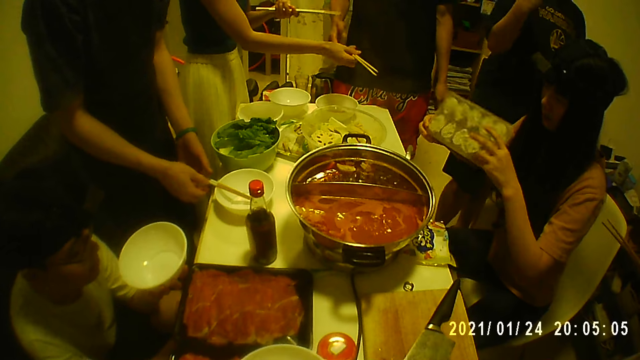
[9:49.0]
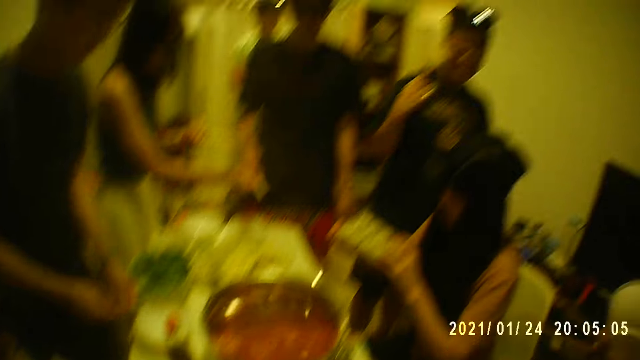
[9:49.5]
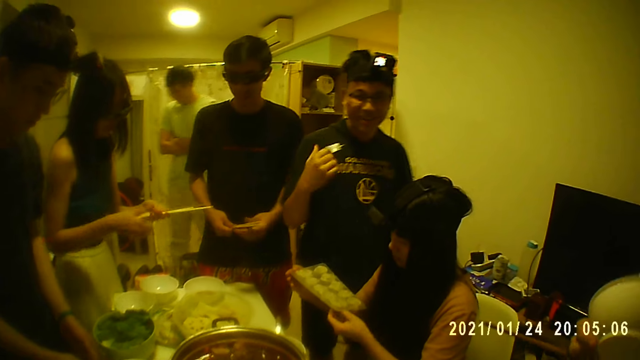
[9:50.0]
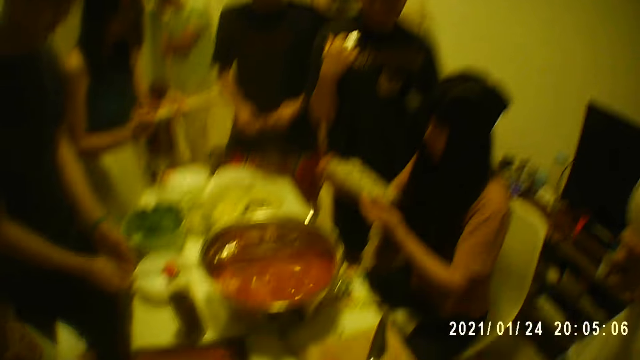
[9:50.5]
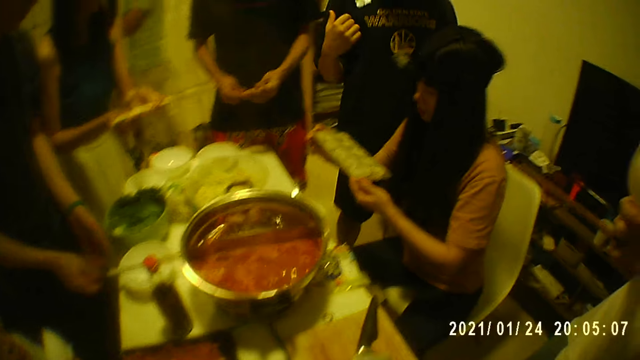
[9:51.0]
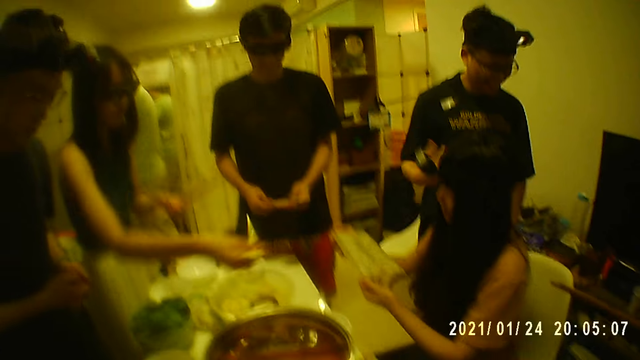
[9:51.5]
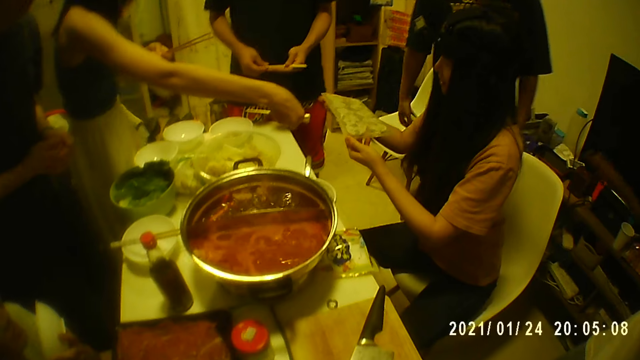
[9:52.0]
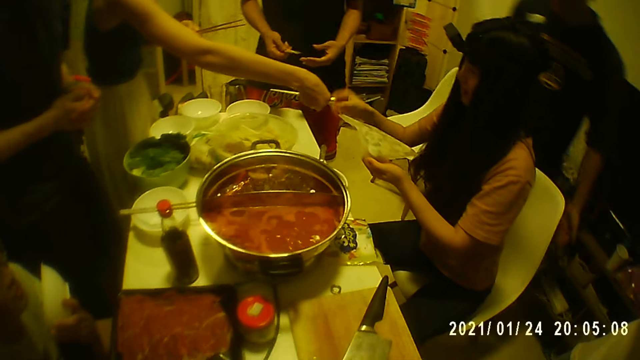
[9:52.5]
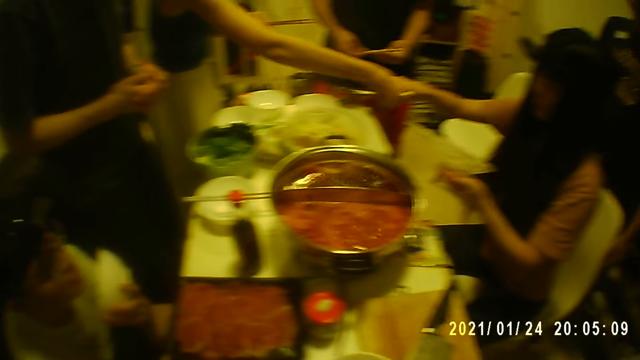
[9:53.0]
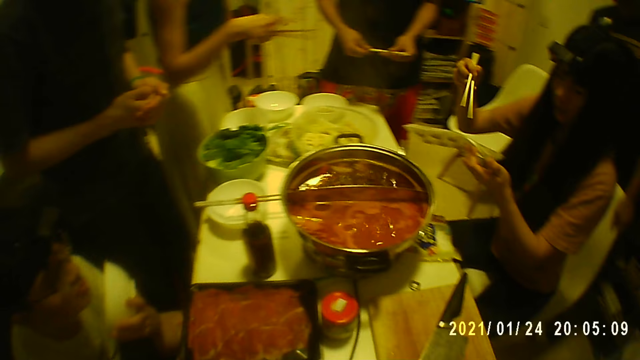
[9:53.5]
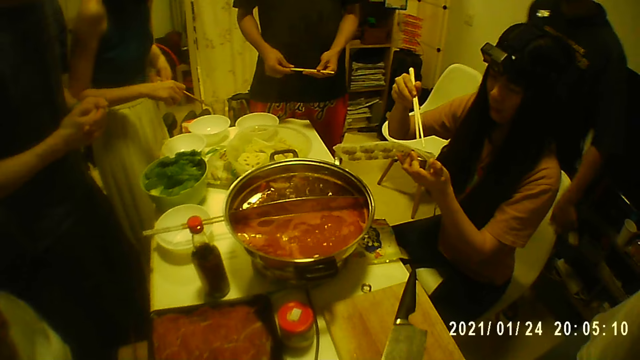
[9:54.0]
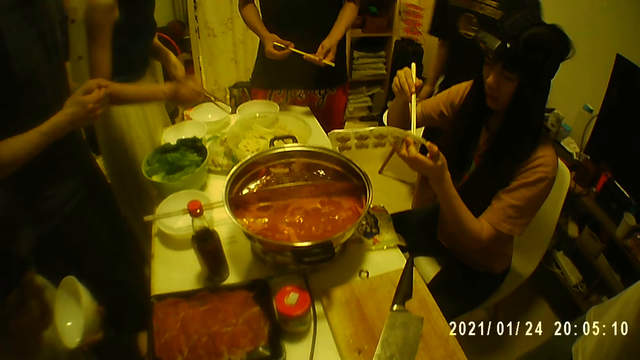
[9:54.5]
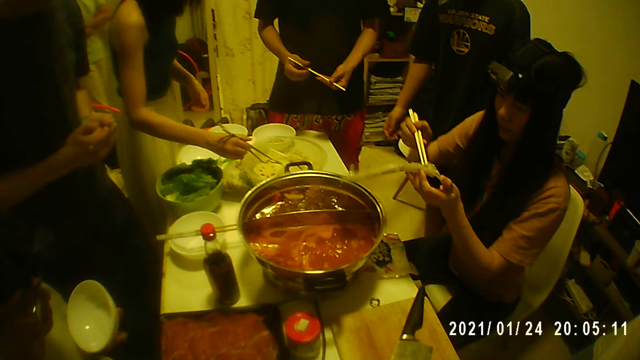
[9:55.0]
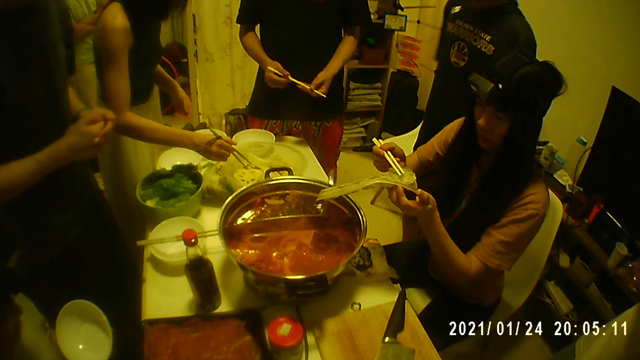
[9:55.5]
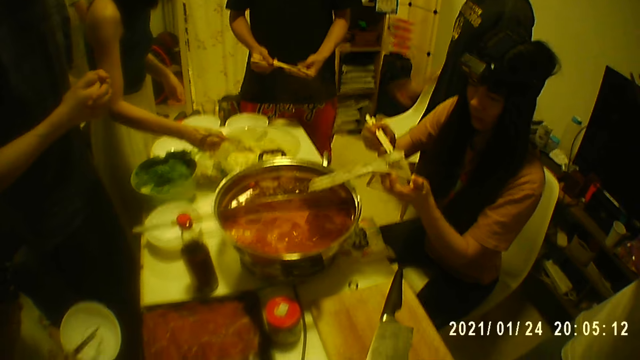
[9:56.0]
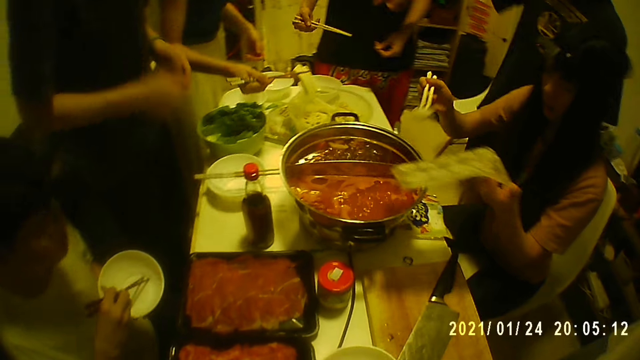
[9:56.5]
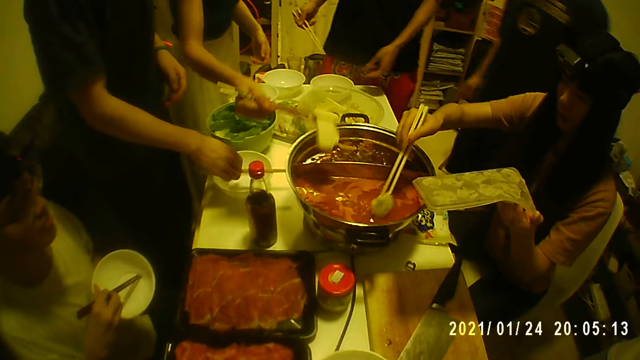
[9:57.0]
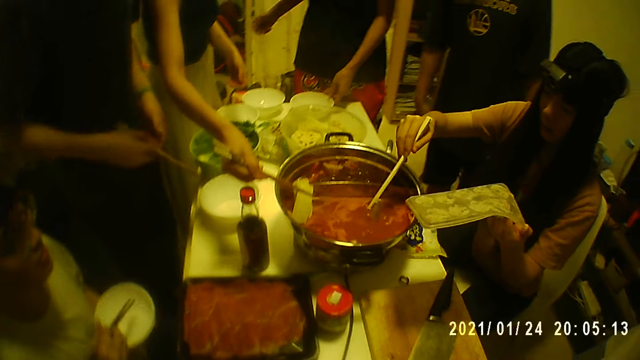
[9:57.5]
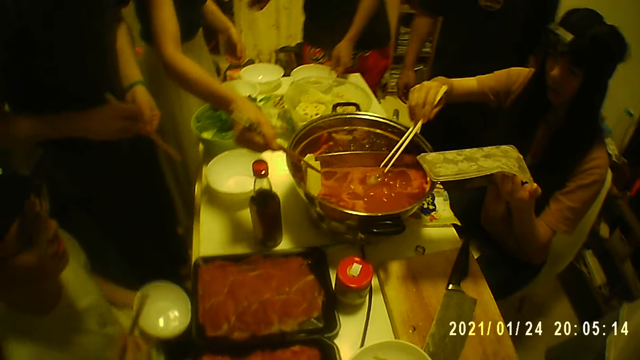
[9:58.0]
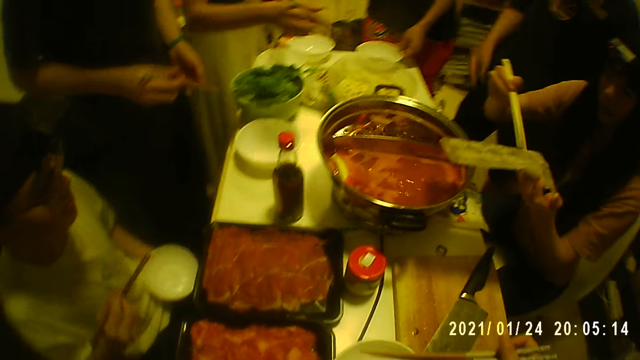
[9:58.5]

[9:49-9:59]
A man gestures with his right hand. Another man takes the chopsticks from a woman with his right hand. The first man speaks to the group of people in the room. The second man holds the chopsticks with his left hand. The woman takes chopsticks from her left hand with her right hand. A person interacts with the camera wearer. The woman gives another woman the chopsticks with her right hand. The other woman takes the chopsticks from the first woman with her right hand. She takes out a salmon from the tray with the chopsticks in her right hand. The first woman takes a salmon from a bowl on the table with the chopsticks in her right hand. The other woman puts the salmon in a pot on the table with the chopsticks in her right hand. A third man takes the chopsticks from the bowl with his right hand. The first woman puts the salmon in the pot with the chopsticks in her right hand. The second man shifts the bowl on the table with his left hand. Another person puts a potato in the serving pot.

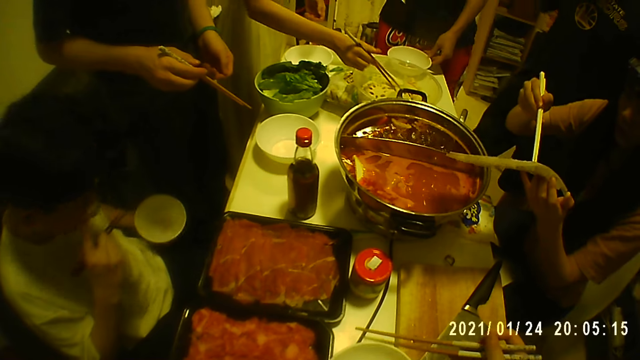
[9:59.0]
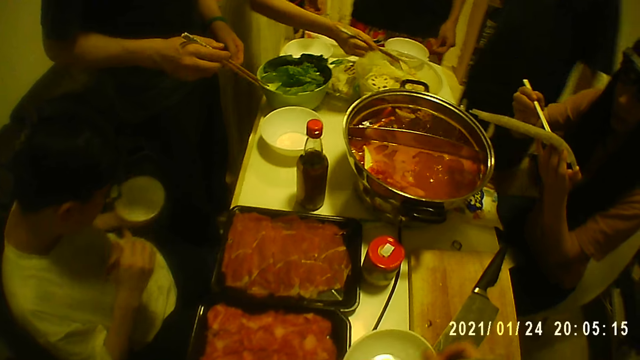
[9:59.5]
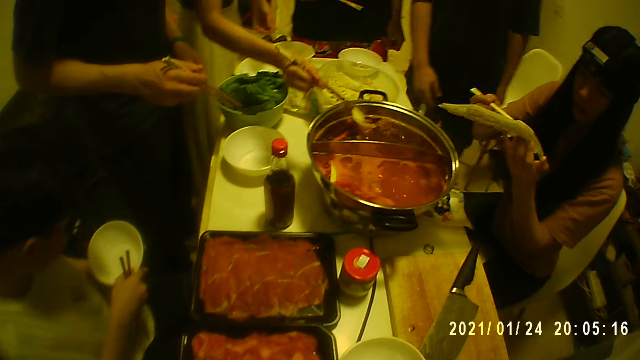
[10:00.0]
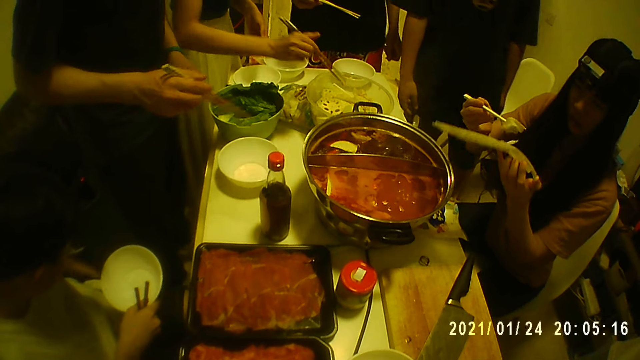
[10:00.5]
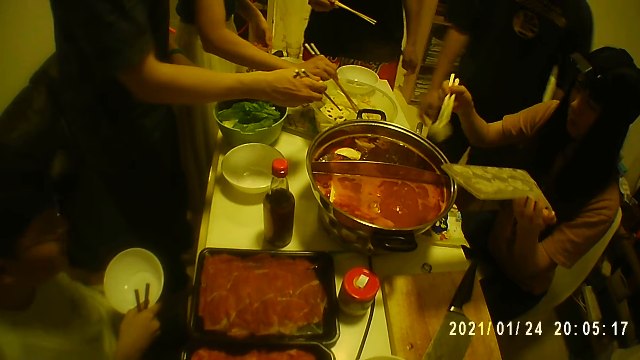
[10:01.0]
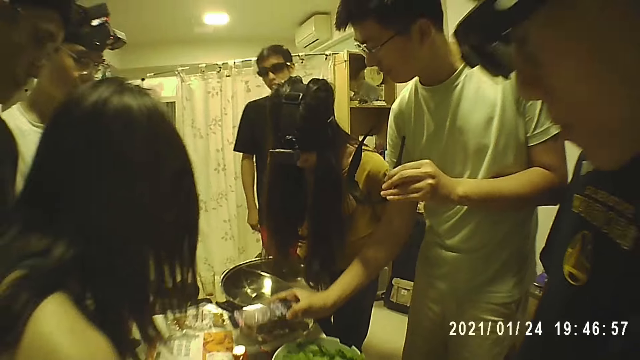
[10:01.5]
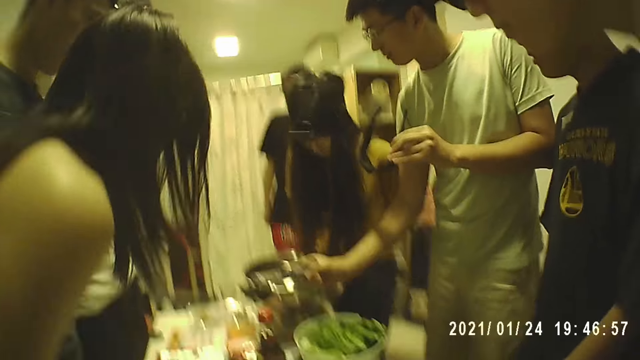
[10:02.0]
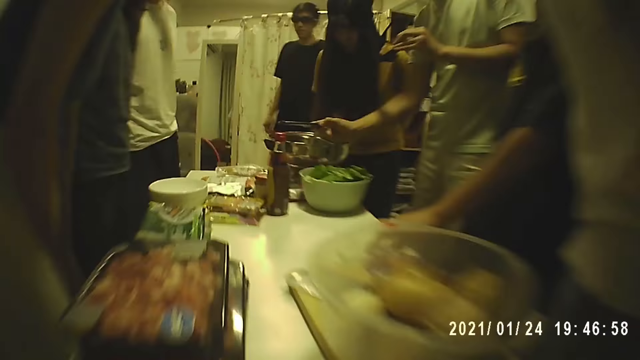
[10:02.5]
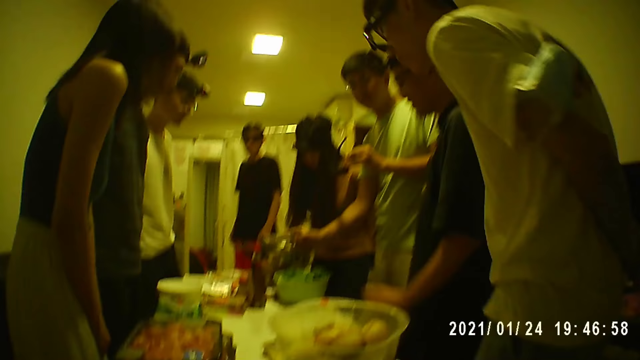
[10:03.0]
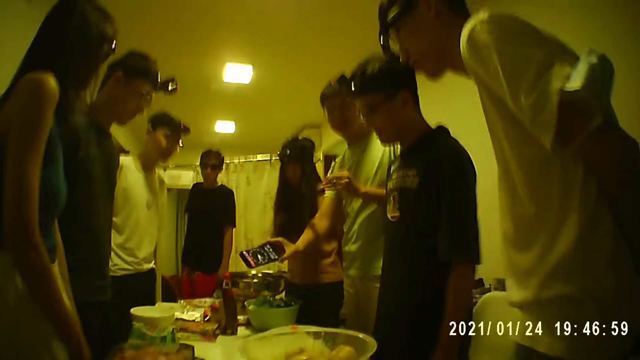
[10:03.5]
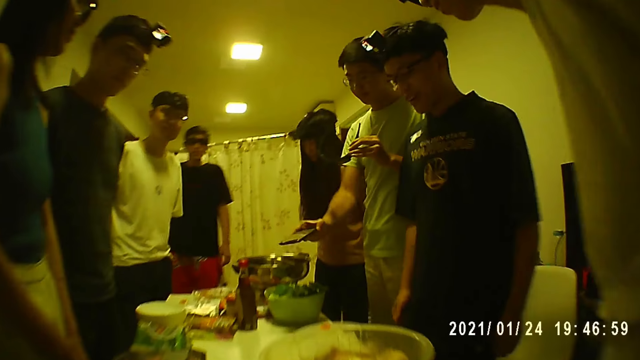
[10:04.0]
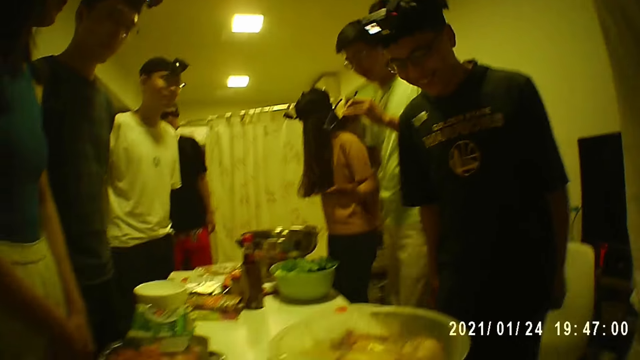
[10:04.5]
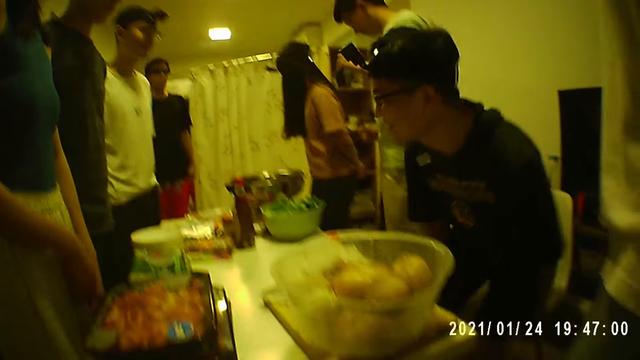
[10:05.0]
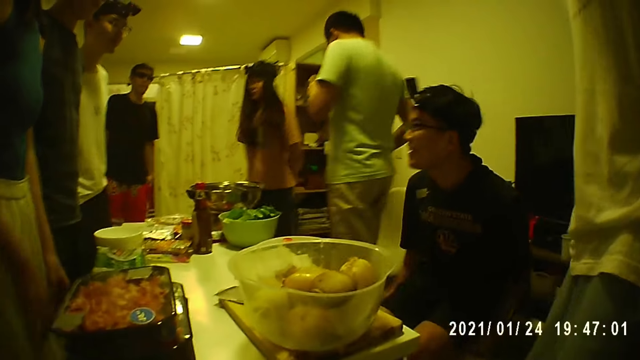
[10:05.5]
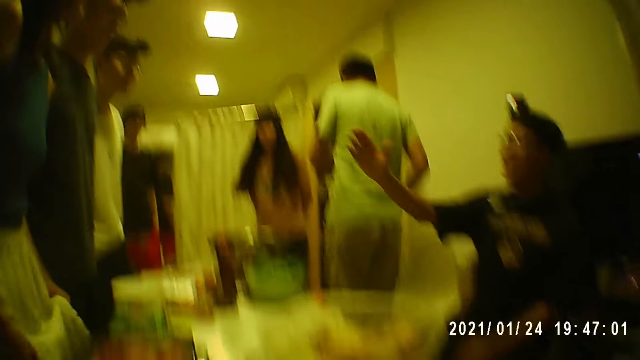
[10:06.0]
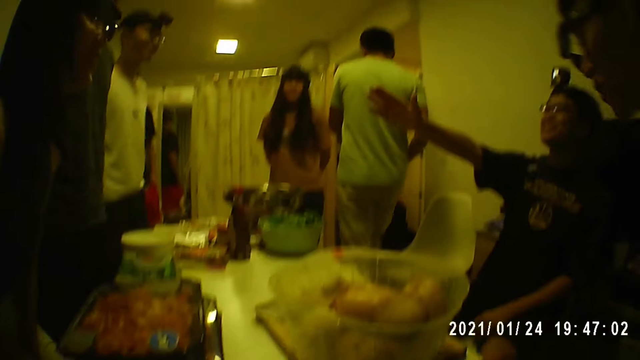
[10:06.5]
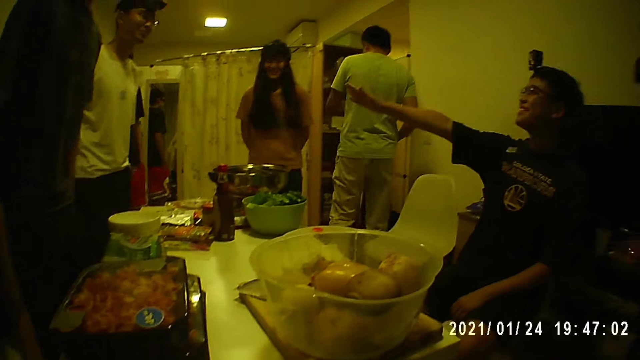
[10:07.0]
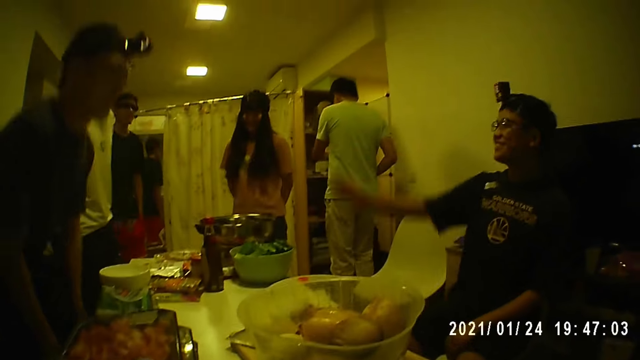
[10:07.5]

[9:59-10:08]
A woman takes out a salmon from the tray with the chopsticks in her right hand. A man adjusts his eyeglasses with his right hand. Another woman takes a salmon from the bowl on the table with the chopsticks in her right hand. She puts the salmon in the pot with the chopsticks in her right hand. The first woman puts the salmon in the pot with the chopsticks in her right hand. Another man holds a phone in his right hand. A third man converses with the group of people in the room. The camera wearer stands up. A person stands up. Another person stands up. The camera wearer converses with the group of people in the room. The second person sits down.
